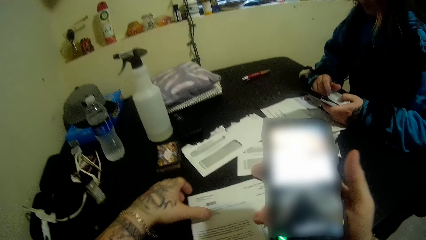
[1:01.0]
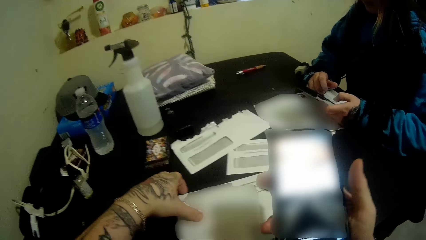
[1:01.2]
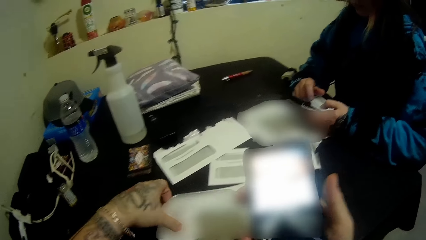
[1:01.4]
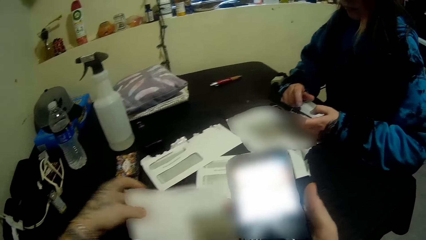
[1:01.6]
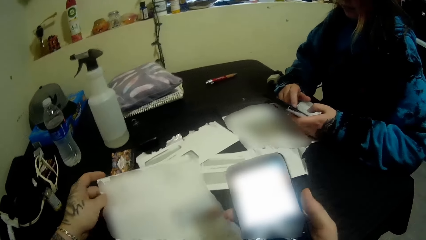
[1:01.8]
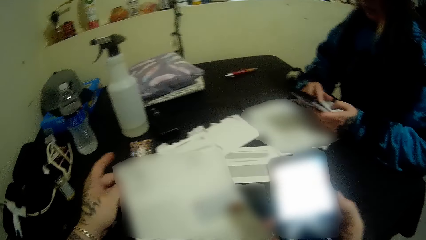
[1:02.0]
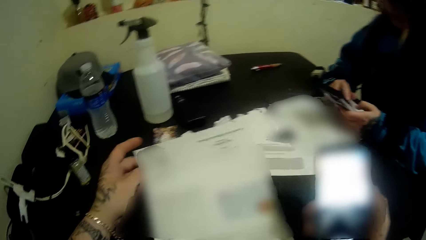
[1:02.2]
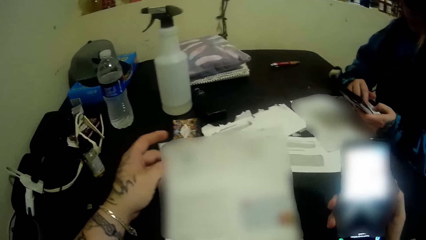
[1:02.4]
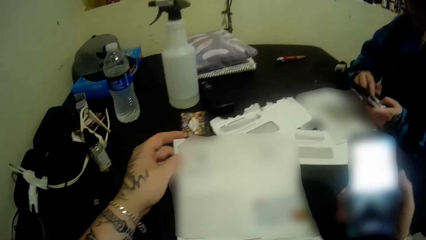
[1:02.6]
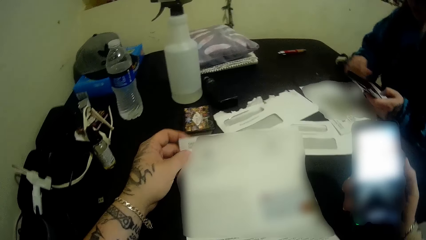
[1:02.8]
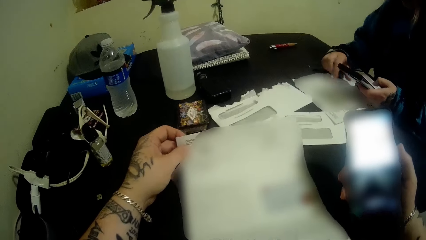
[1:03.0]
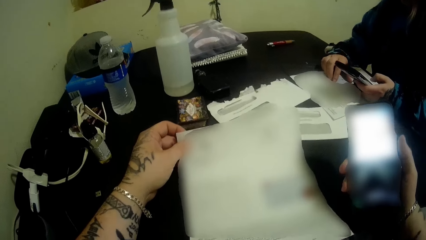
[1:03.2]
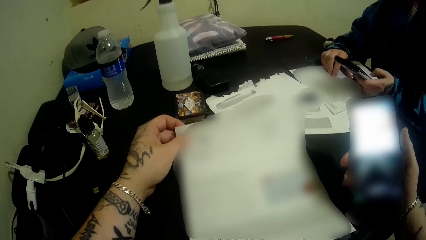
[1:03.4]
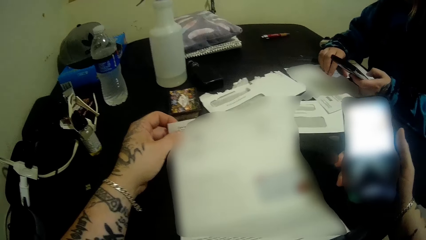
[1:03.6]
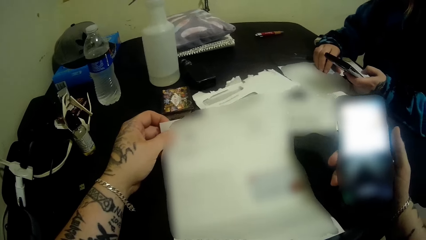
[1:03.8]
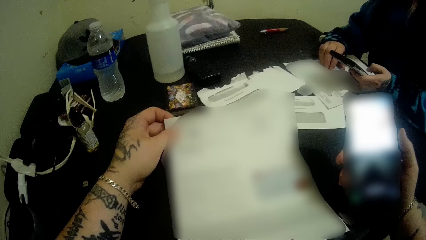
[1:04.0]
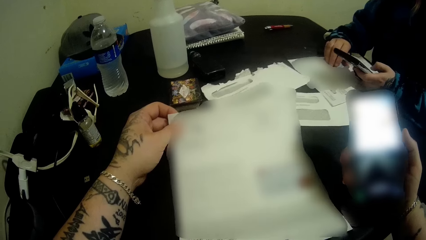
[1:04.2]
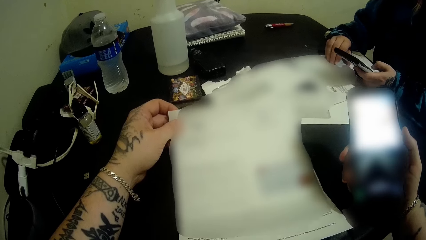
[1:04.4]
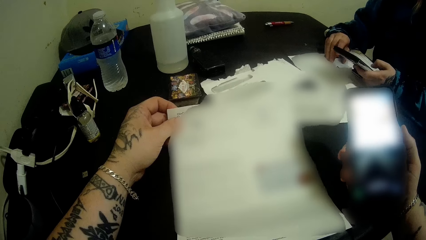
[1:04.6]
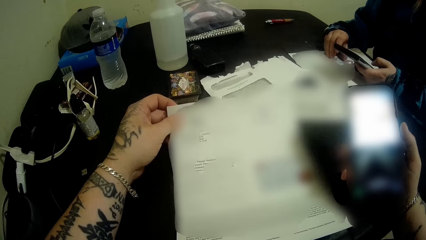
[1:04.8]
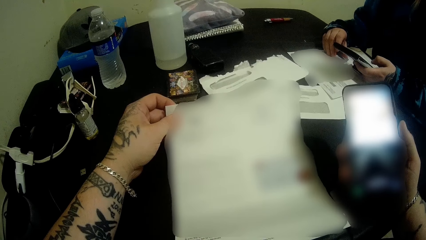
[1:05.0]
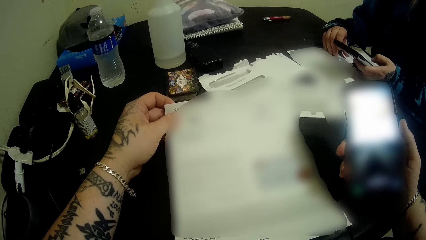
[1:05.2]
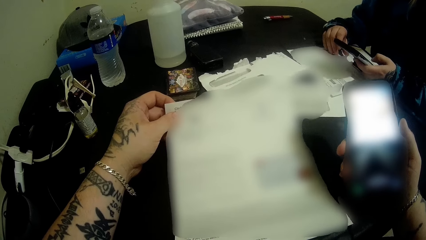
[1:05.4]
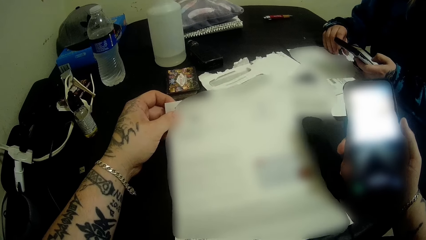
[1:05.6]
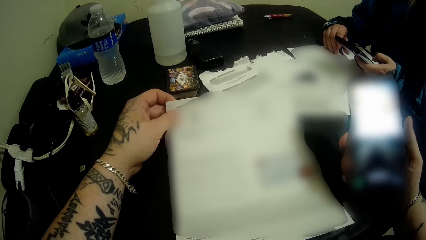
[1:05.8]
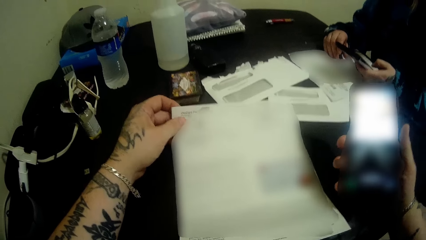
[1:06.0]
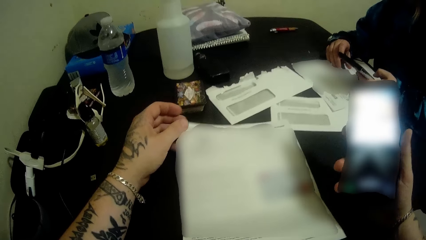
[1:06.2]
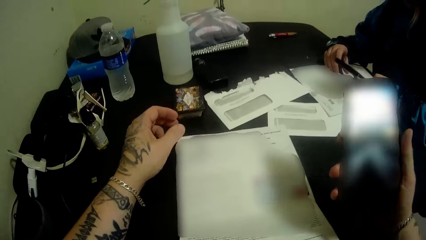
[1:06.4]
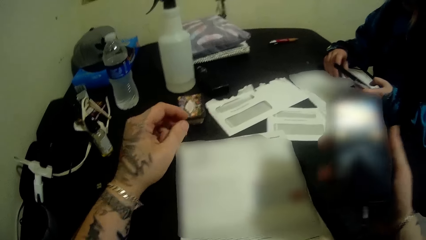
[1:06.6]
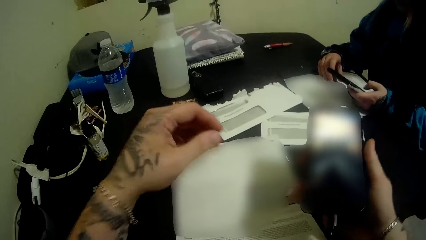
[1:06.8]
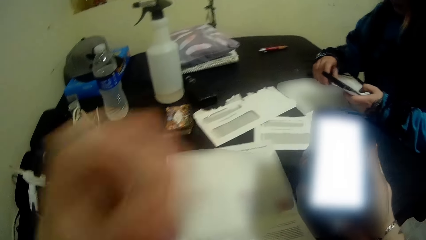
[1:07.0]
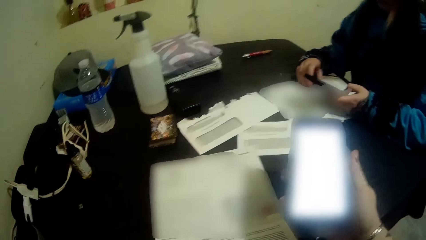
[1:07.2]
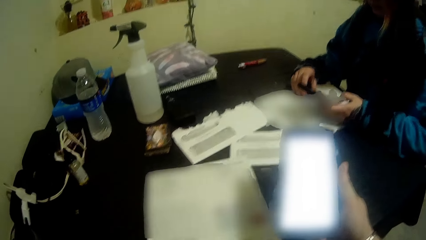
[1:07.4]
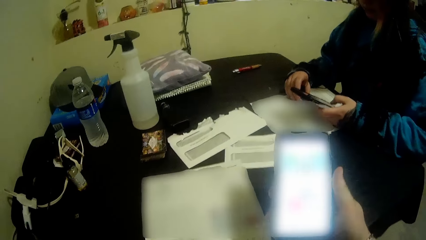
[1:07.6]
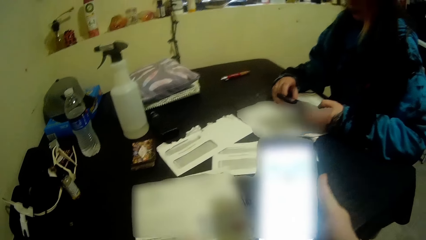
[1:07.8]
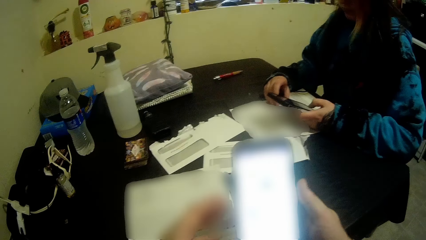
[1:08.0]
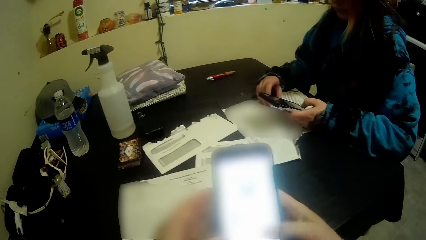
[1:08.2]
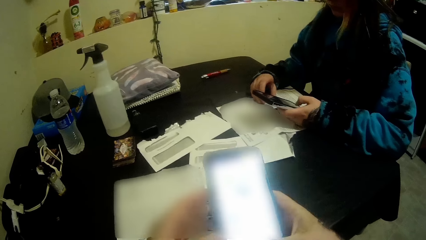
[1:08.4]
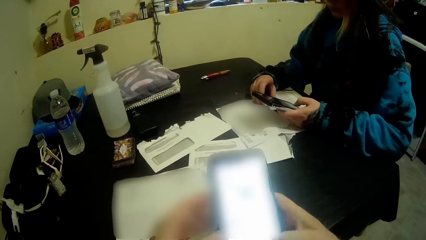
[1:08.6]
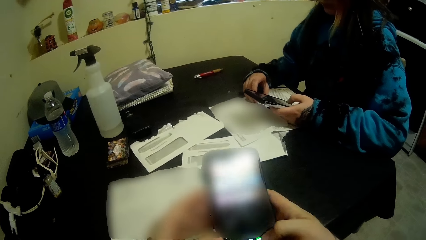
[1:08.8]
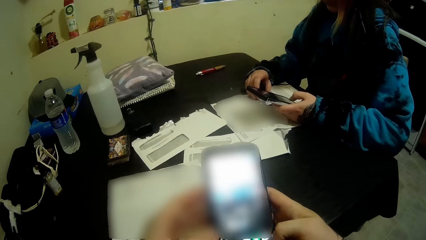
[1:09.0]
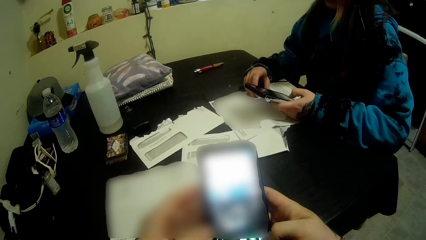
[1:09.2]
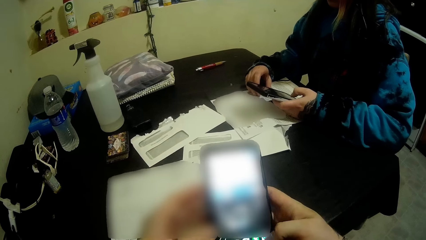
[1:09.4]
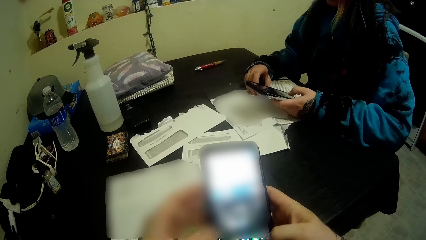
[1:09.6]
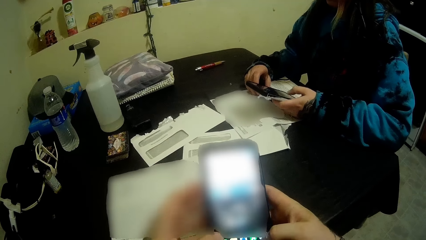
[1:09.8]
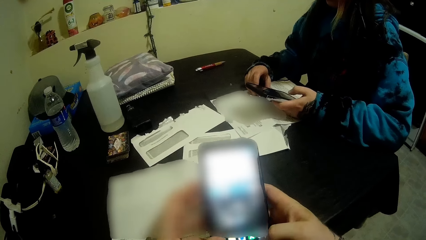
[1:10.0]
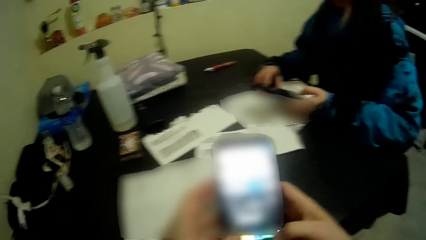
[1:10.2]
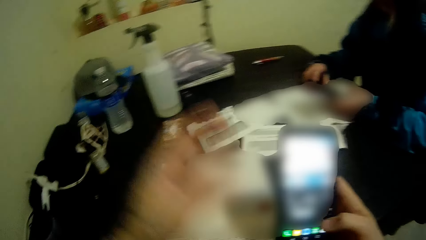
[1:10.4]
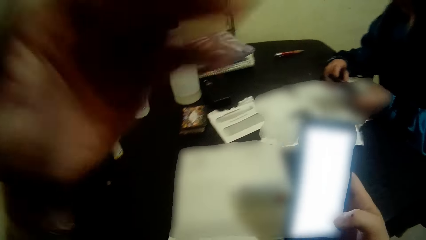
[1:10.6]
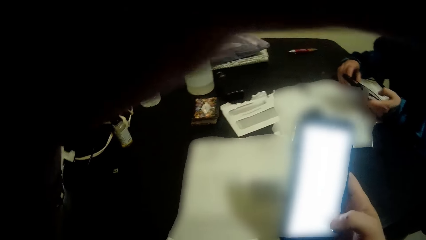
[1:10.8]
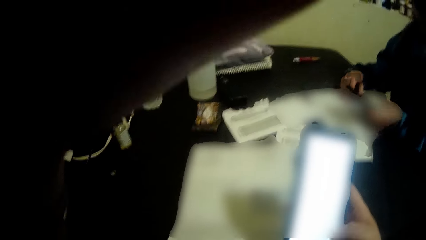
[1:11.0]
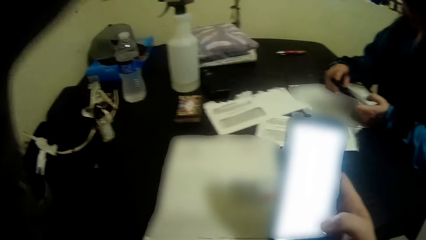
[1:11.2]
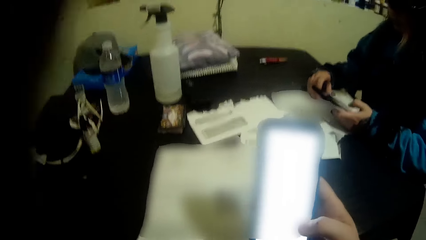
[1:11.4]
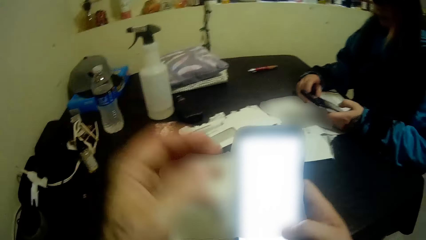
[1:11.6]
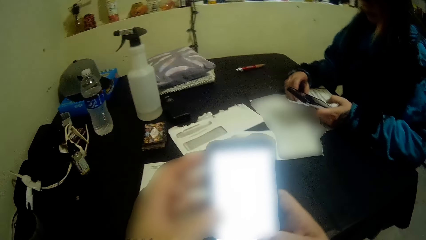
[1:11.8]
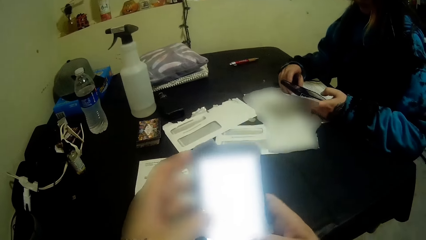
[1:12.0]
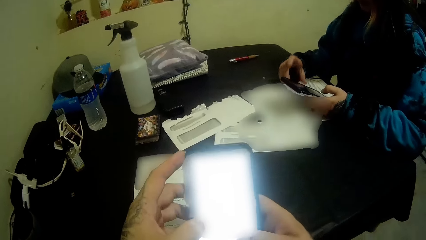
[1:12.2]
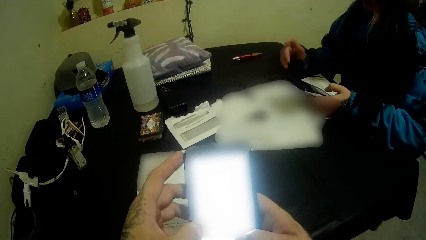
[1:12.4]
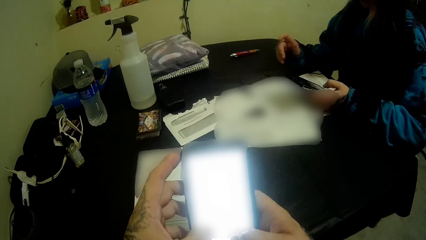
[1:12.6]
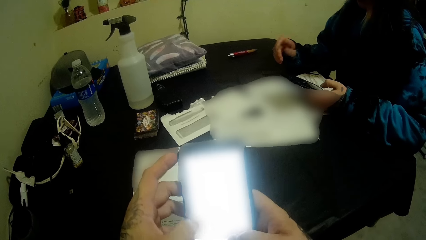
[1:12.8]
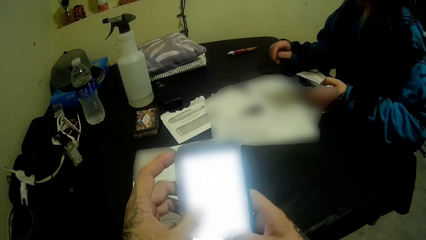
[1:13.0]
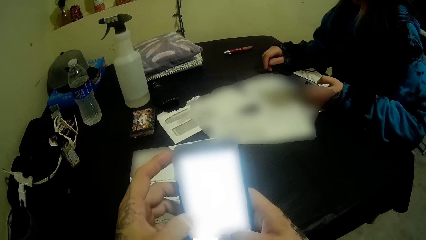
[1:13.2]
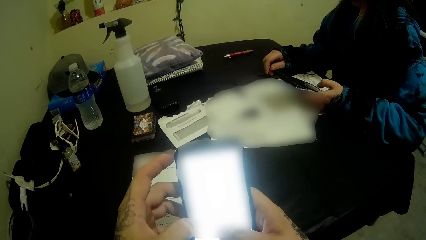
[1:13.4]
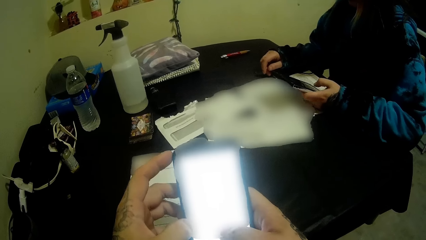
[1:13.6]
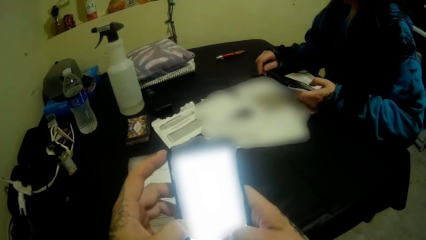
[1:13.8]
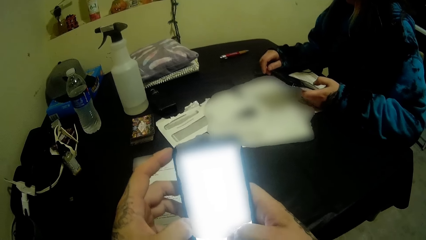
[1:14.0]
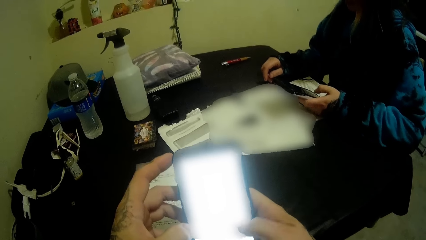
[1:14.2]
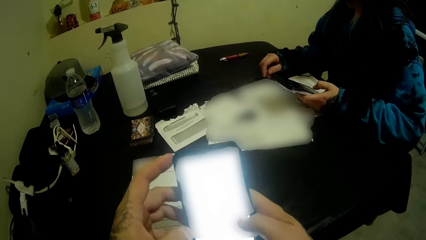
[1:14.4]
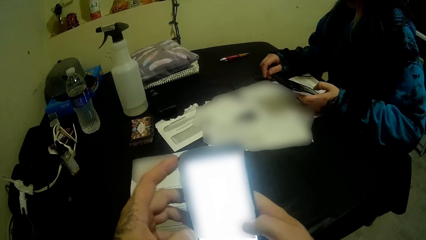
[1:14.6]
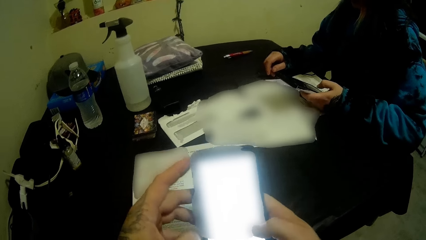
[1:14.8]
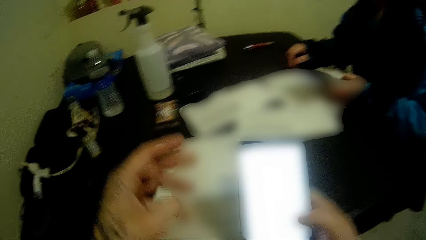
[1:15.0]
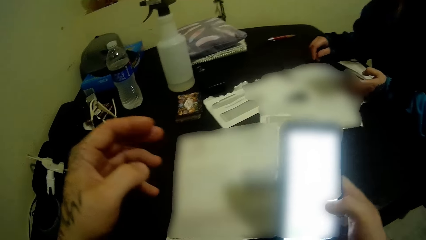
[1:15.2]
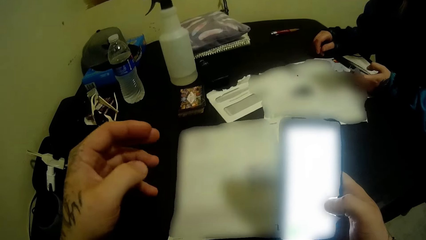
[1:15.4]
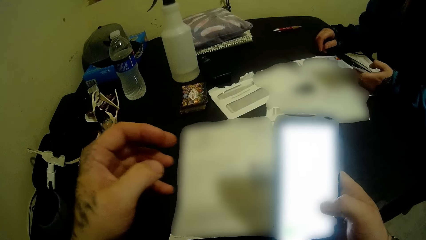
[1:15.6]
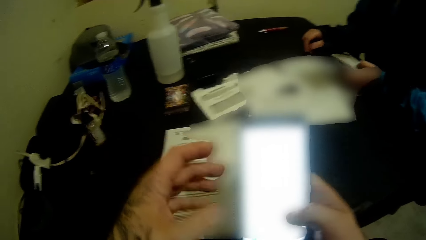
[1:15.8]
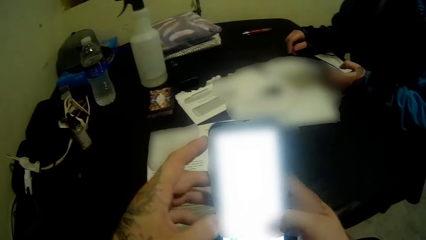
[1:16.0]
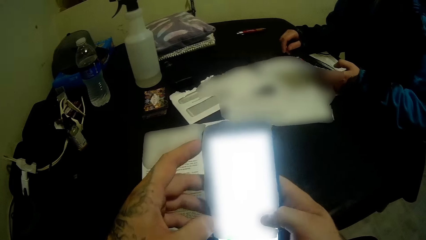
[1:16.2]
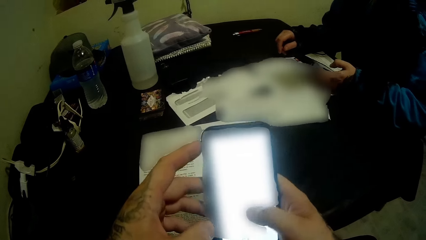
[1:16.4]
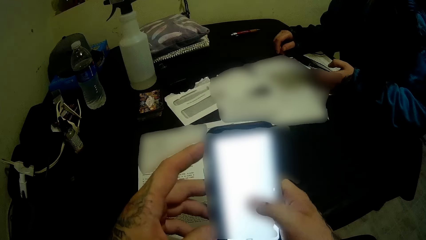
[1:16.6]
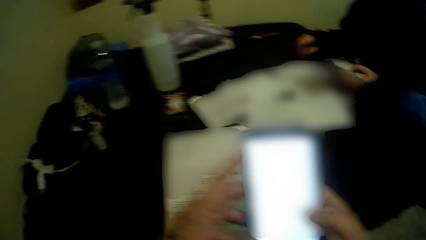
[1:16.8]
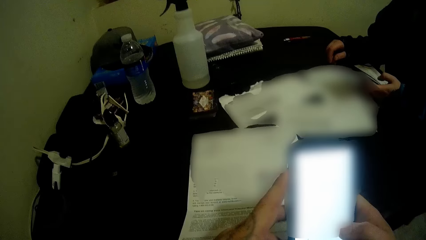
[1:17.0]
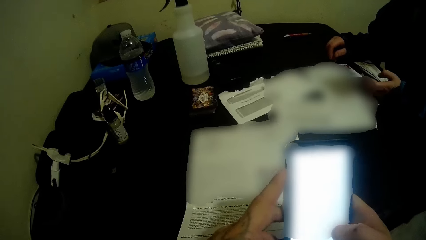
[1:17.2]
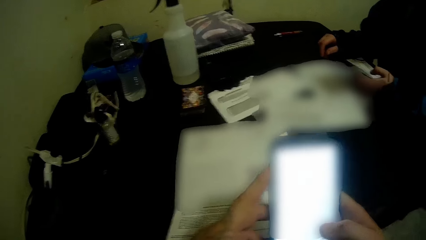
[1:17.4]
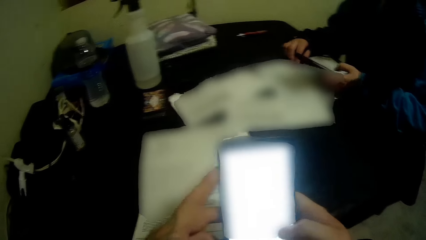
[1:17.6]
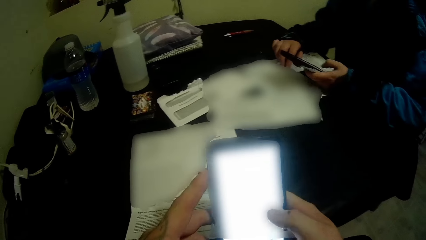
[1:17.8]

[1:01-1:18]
The camera wearer picks up the paper from the table. They hold the paper and look at the paper. They put the paper on the table. They lift the hand. They dial the phone. They lift the hand. They dial the phone.
